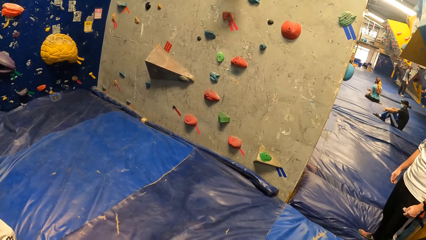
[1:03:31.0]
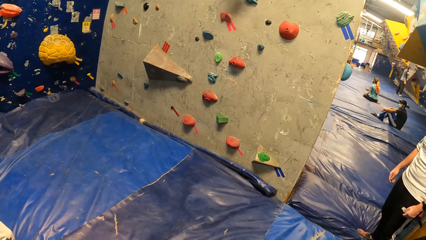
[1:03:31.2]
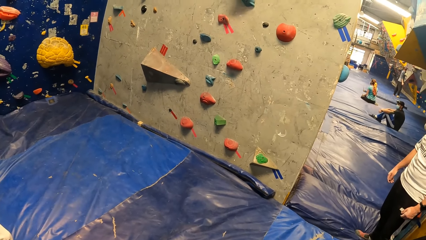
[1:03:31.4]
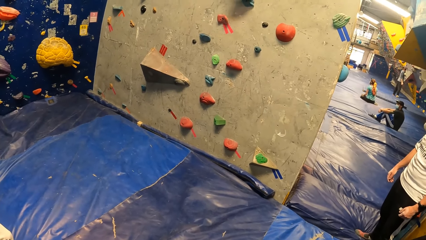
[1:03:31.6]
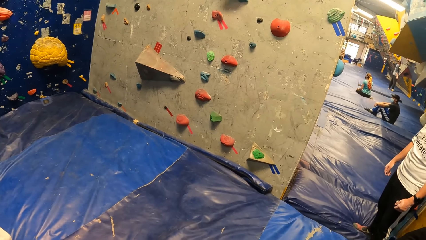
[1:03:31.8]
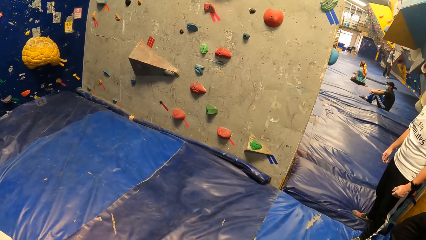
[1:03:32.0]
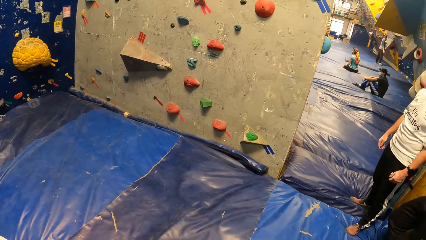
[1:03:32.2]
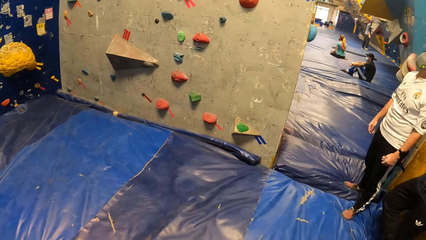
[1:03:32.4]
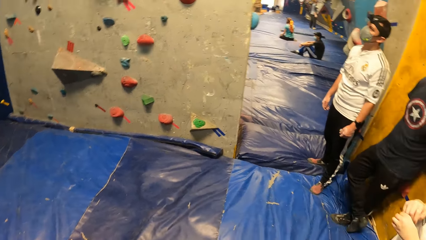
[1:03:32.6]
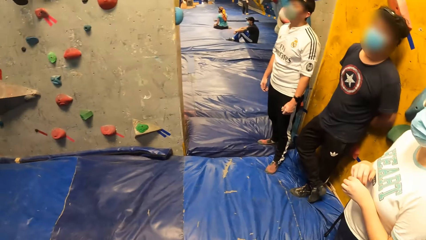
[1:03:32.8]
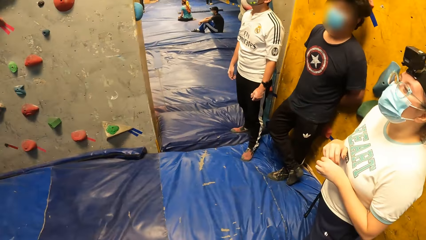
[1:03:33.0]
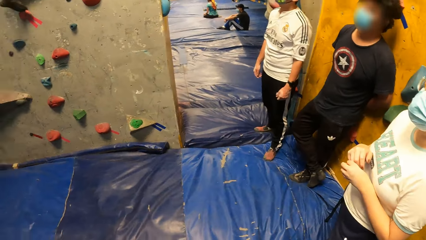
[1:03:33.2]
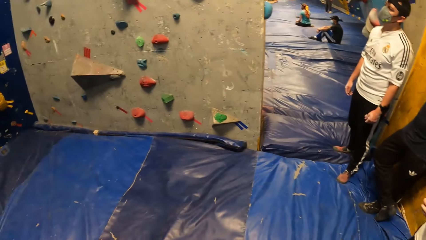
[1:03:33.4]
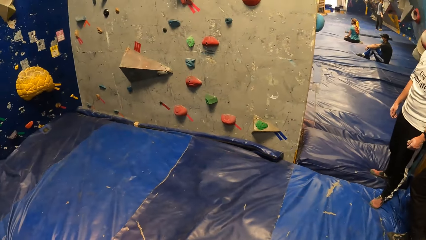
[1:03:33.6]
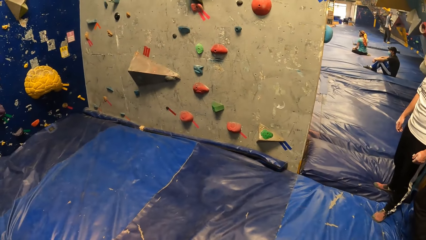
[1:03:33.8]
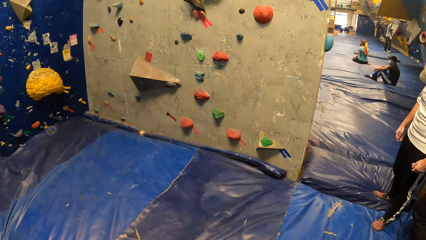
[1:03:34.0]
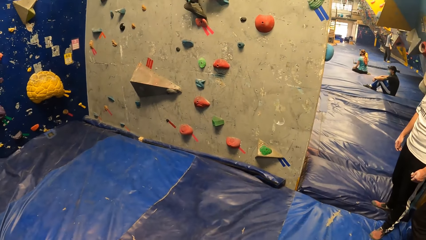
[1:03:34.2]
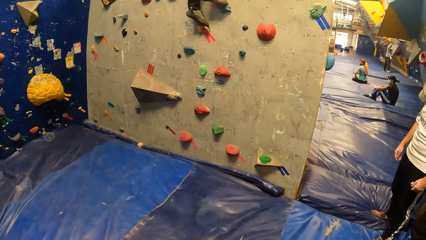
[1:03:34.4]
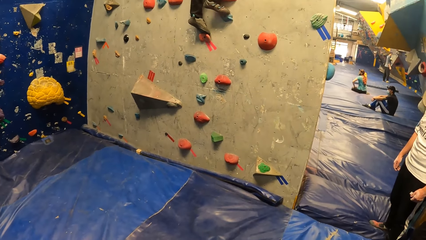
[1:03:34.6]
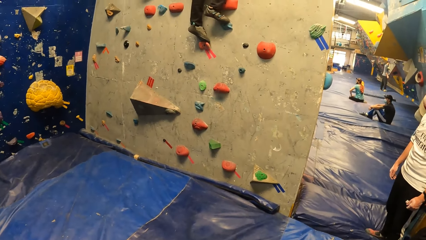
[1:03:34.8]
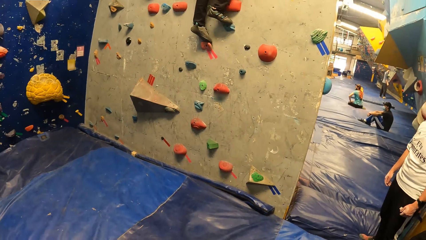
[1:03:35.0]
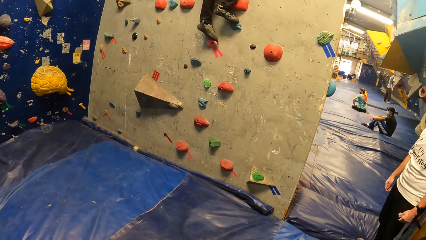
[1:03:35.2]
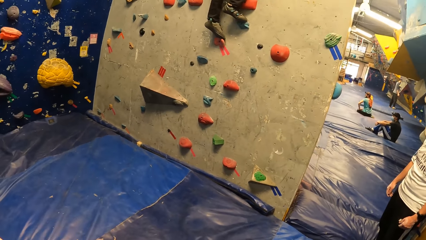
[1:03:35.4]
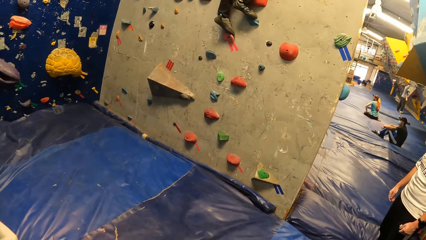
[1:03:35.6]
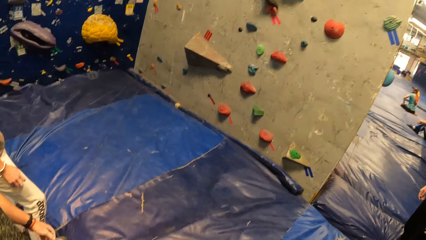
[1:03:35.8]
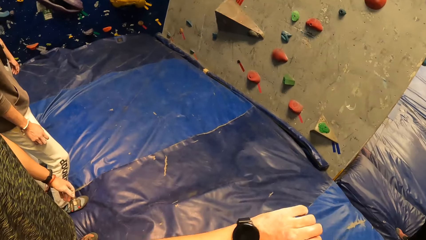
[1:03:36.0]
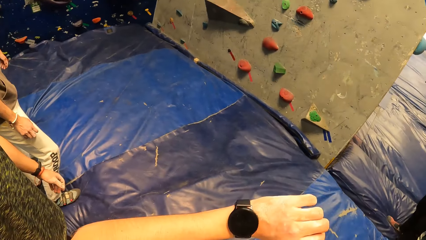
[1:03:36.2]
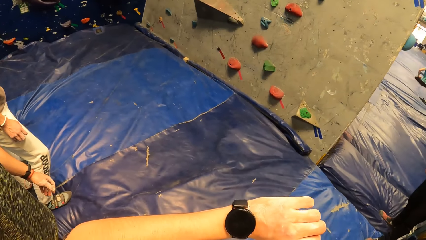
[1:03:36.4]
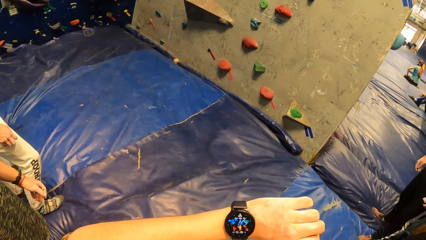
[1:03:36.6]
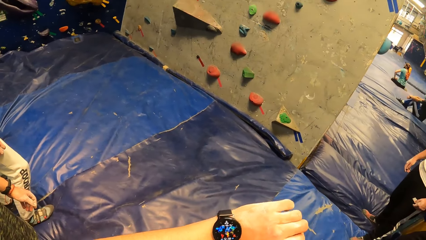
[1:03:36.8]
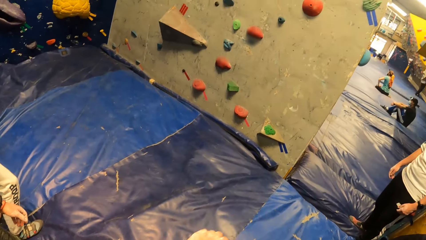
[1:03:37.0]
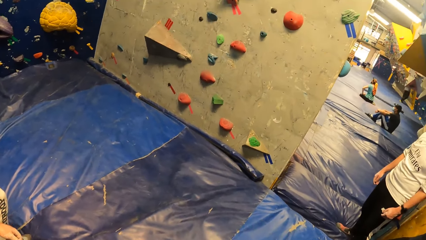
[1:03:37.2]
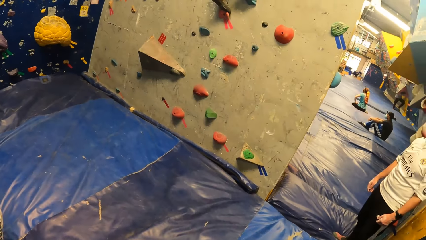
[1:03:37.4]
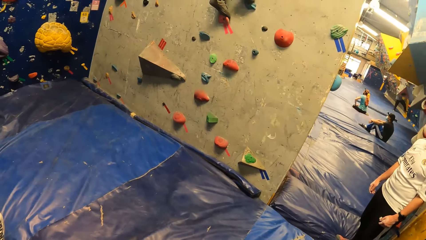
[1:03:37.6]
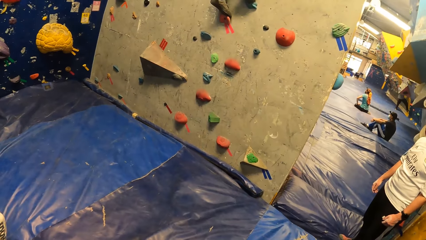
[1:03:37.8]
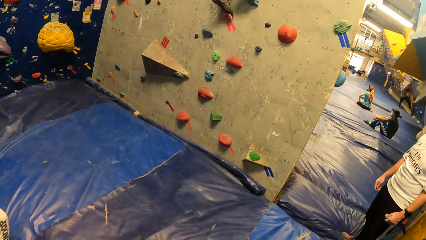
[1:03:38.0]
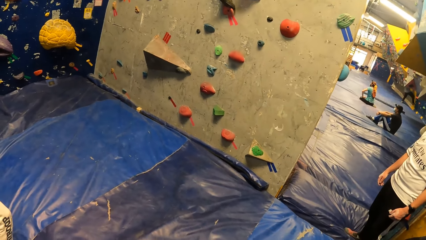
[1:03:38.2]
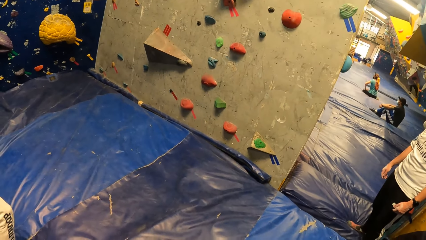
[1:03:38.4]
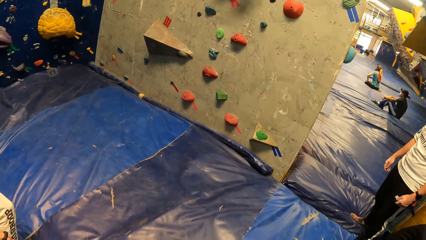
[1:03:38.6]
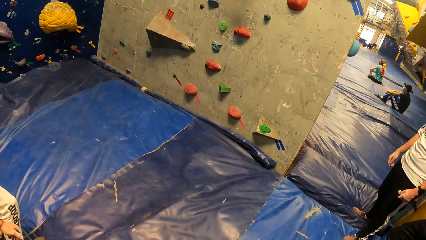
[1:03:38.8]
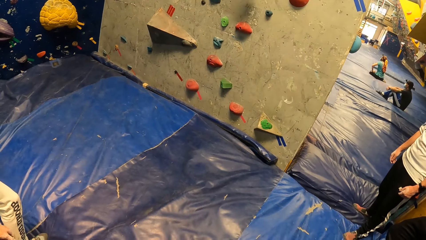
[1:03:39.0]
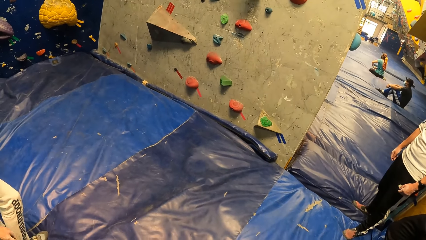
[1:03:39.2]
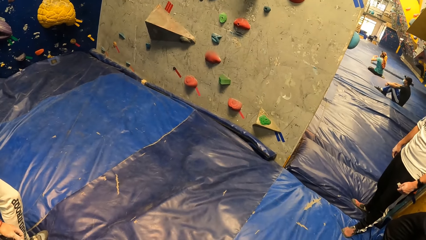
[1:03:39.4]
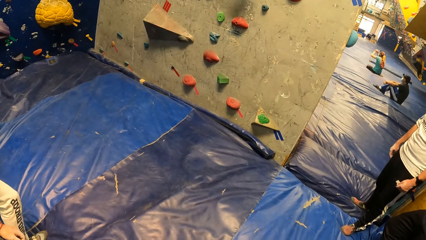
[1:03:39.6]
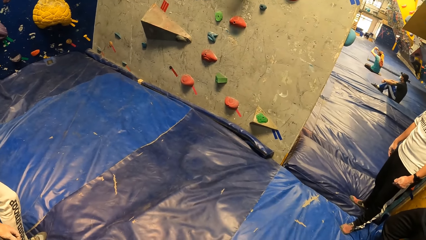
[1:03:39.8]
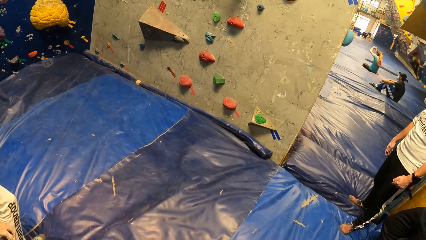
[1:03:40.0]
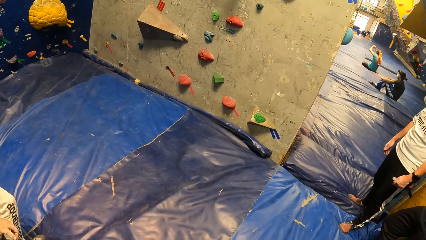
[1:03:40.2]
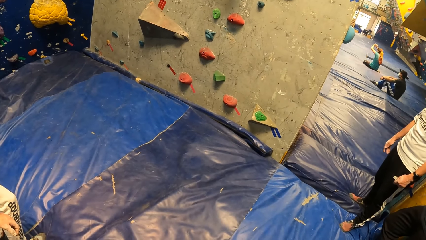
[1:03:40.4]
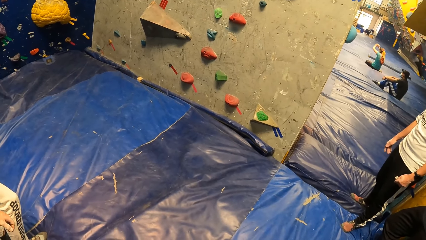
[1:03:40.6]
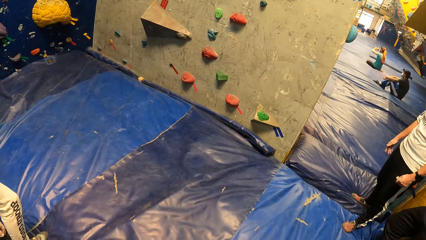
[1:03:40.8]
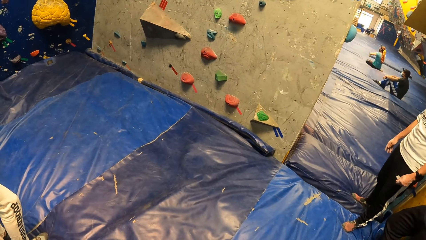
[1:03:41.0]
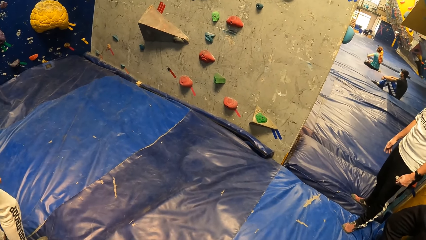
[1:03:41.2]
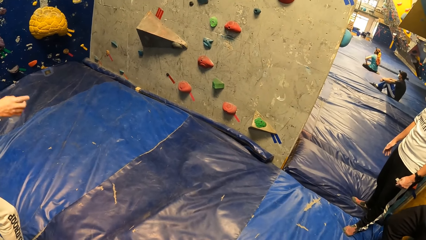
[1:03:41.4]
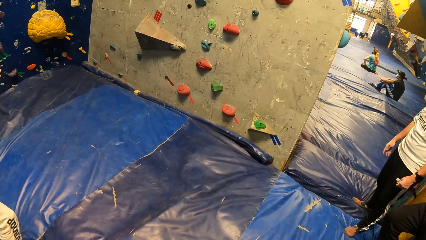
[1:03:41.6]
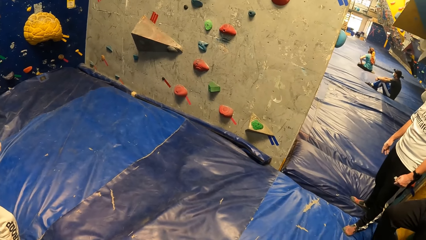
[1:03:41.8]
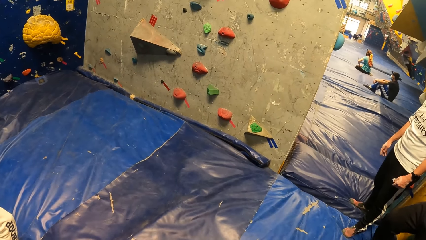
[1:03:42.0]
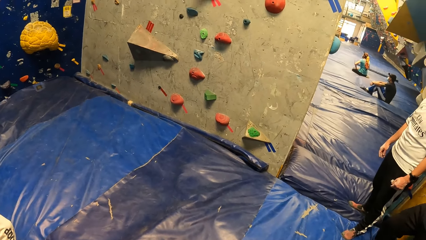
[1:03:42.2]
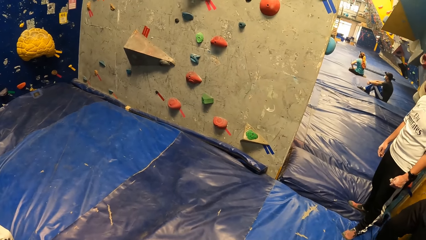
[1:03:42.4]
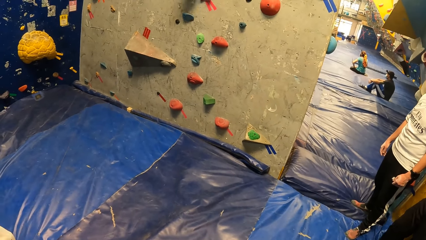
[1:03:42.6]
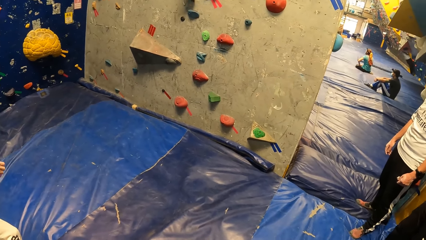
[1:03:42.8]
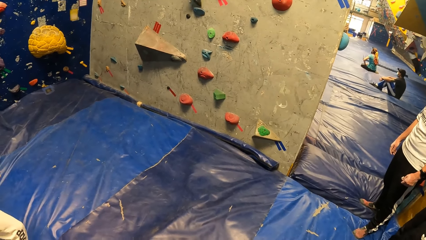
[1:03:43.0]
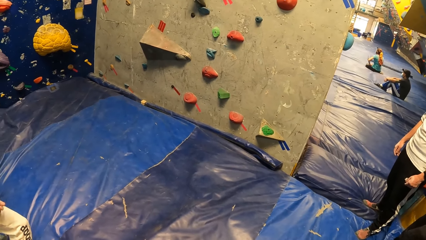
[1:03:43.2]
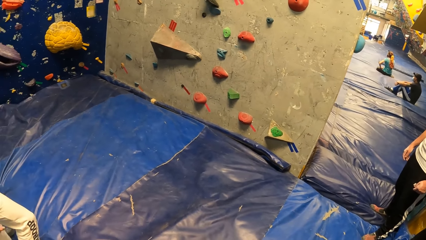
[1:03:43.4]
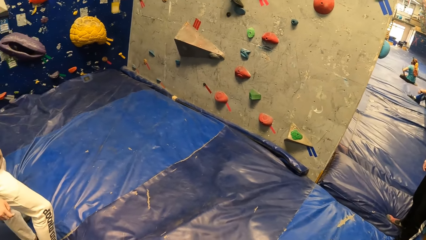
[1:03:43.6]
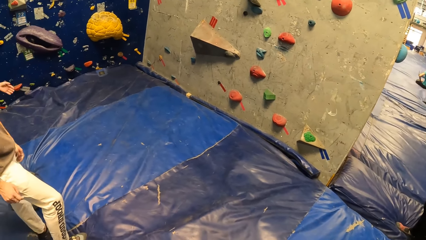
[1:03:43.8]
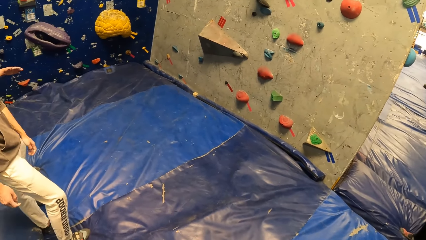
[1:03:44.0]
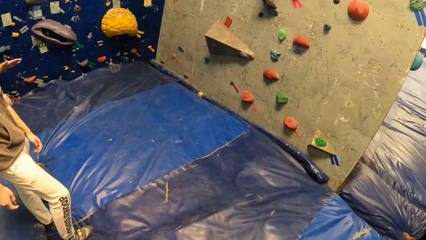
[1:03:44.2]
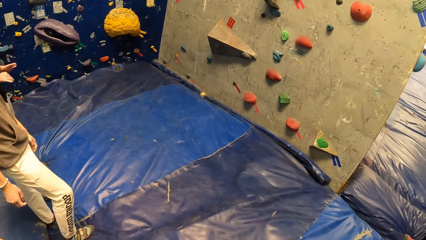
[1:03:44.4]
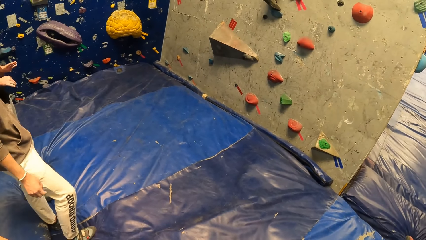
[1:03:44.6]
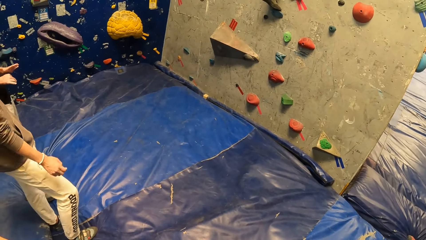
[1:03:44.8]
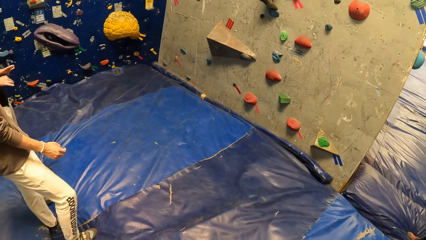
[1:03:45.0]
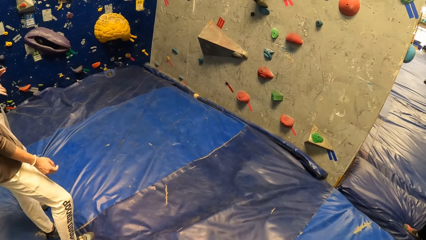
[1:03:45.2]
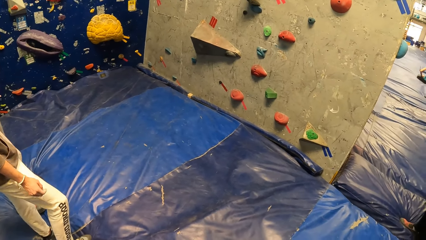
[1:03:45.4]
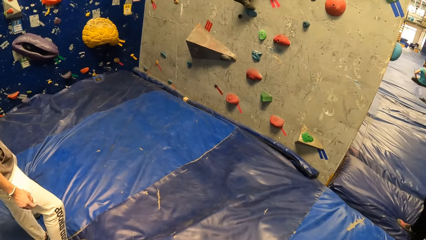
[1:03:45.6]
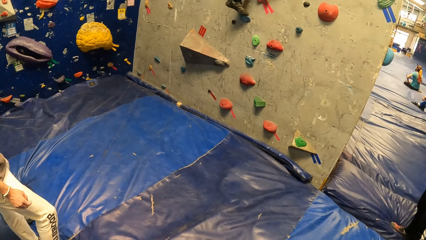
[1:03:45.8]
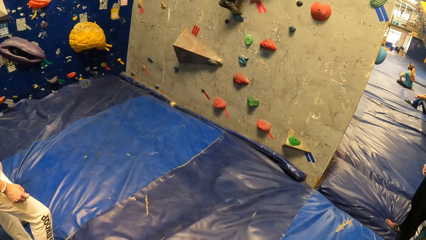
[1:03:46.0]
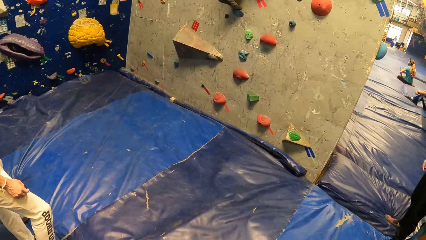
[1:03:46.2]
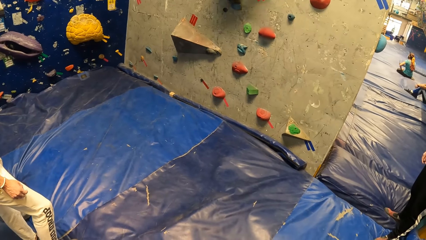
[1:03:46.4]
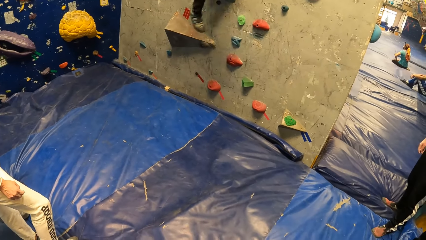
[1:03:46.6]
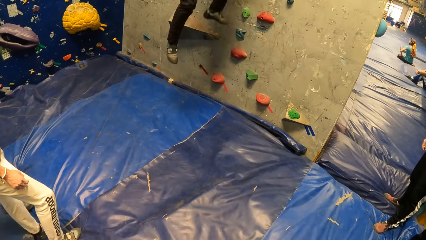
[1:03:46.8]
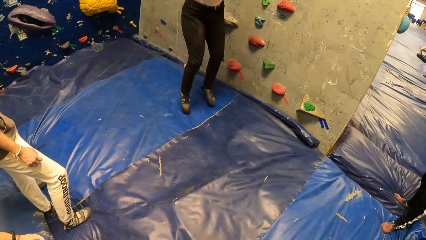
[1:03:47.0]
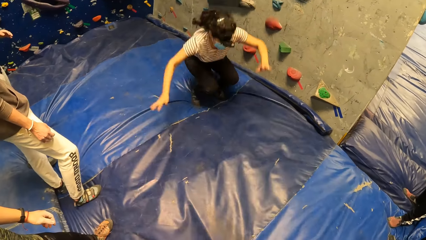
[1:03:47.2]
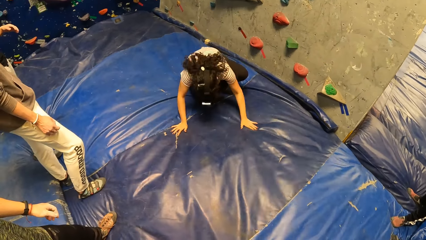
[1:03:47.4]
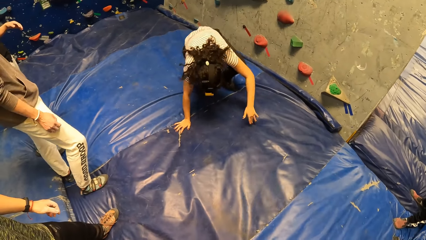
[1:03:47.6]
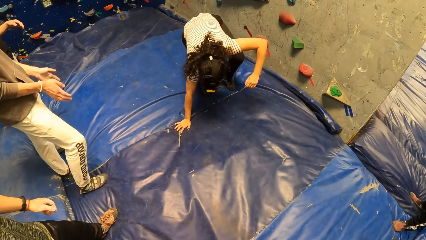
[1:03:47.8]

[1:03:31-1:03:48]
The camera wearer looks around in the training room. He checks a wrist watch on his left hand. He looks towards the wall. The woman places her left leg on a crimp on the bouldering wall. The woman jumps down from the bouldering wall.
